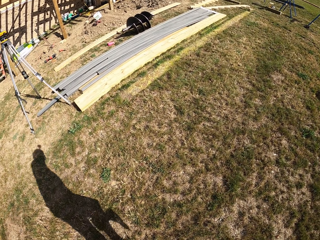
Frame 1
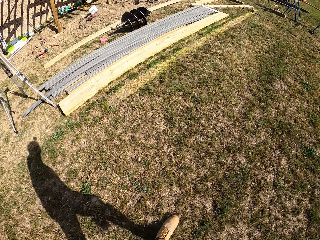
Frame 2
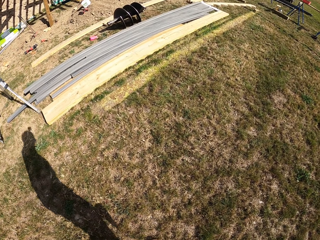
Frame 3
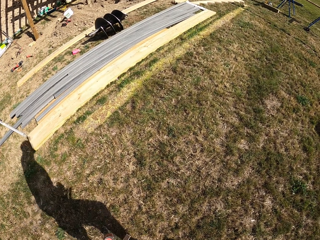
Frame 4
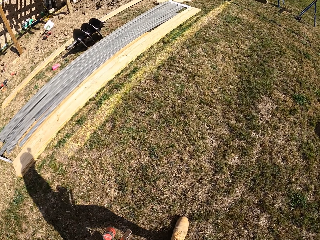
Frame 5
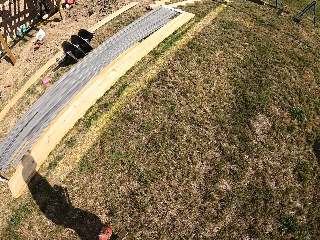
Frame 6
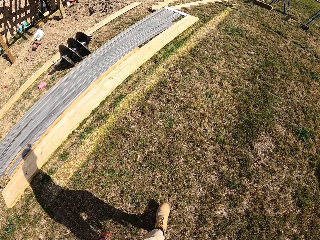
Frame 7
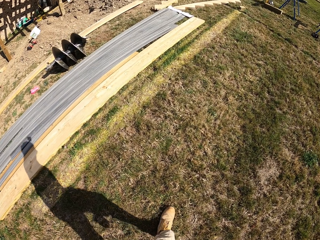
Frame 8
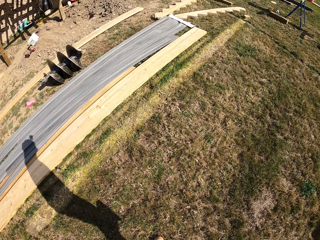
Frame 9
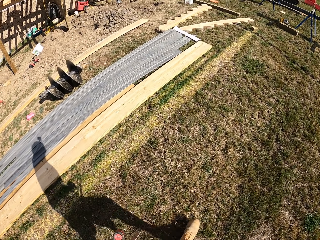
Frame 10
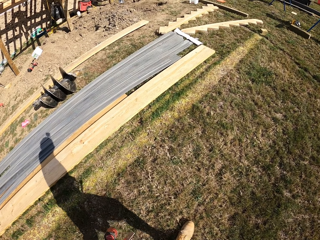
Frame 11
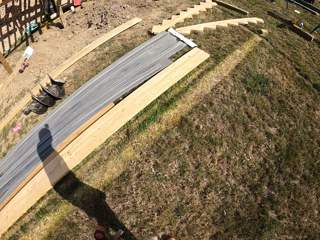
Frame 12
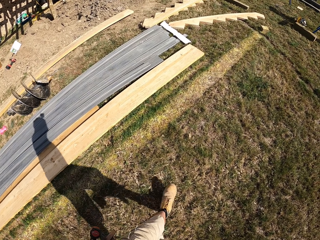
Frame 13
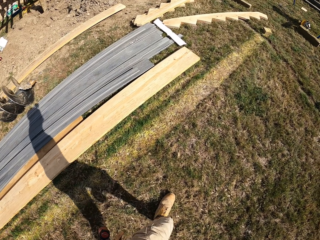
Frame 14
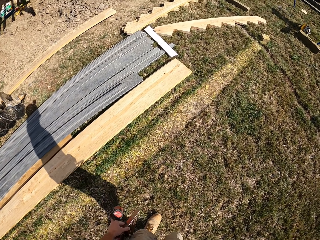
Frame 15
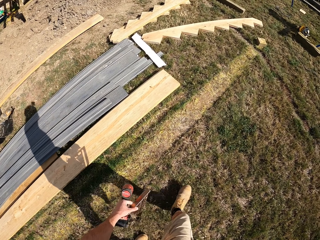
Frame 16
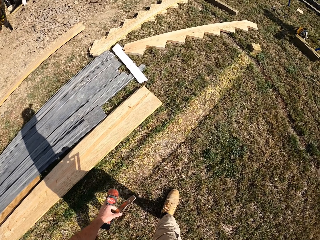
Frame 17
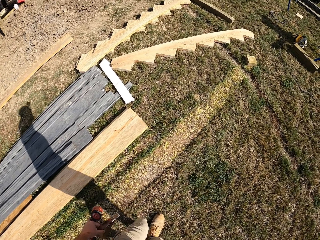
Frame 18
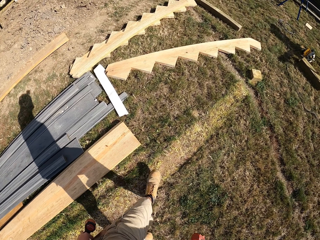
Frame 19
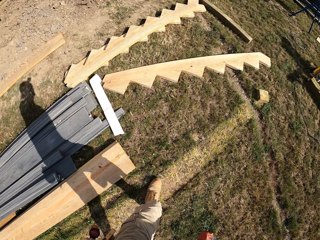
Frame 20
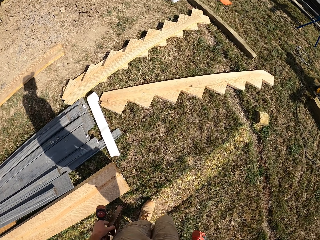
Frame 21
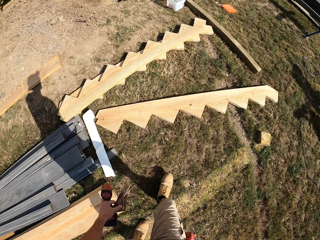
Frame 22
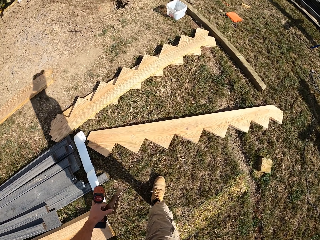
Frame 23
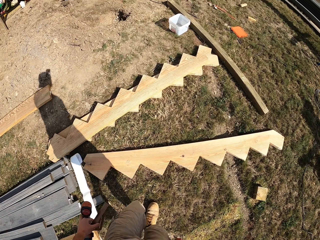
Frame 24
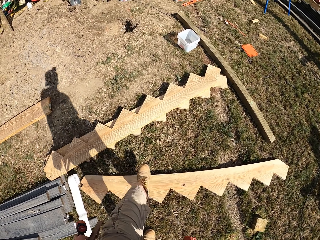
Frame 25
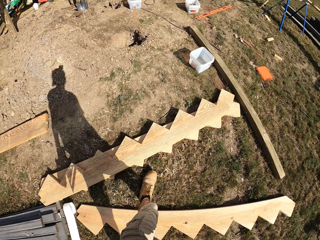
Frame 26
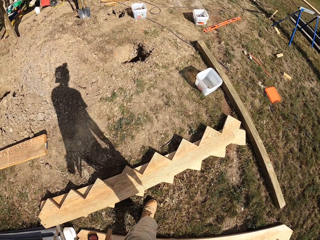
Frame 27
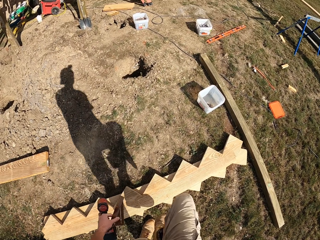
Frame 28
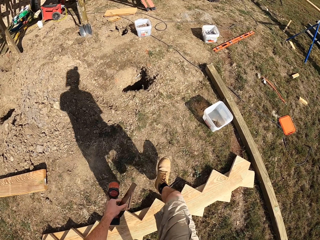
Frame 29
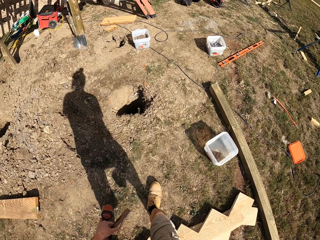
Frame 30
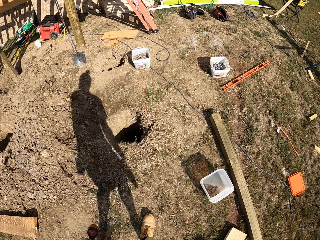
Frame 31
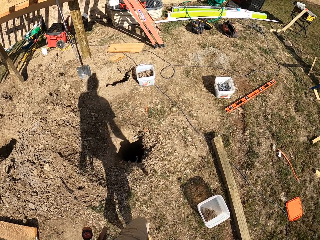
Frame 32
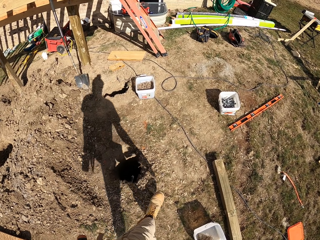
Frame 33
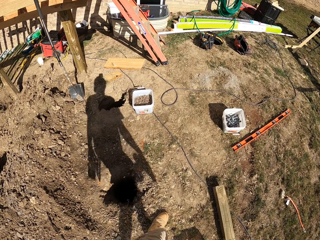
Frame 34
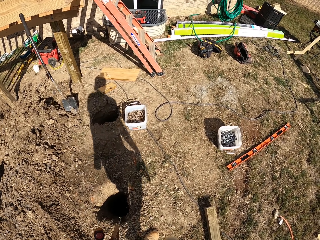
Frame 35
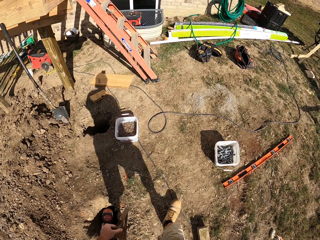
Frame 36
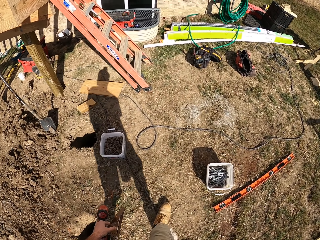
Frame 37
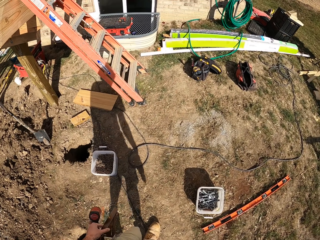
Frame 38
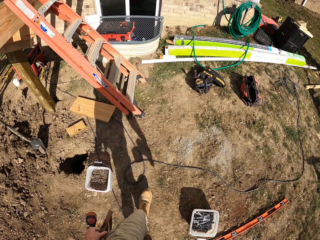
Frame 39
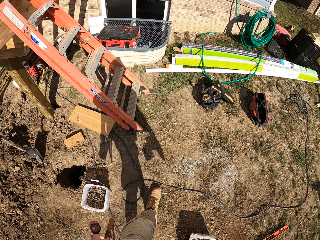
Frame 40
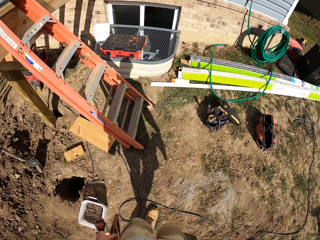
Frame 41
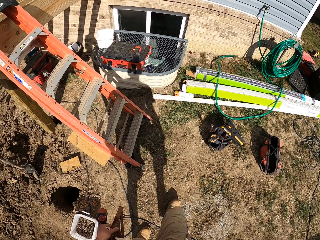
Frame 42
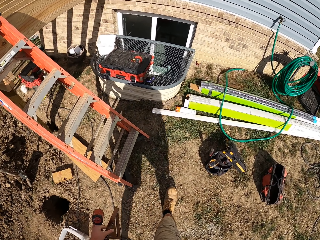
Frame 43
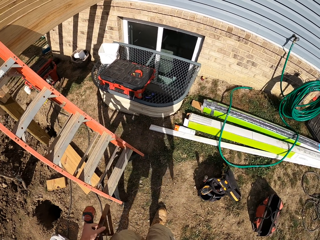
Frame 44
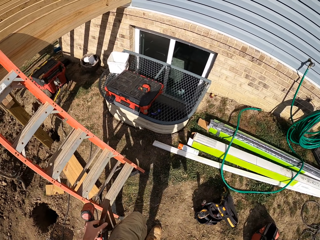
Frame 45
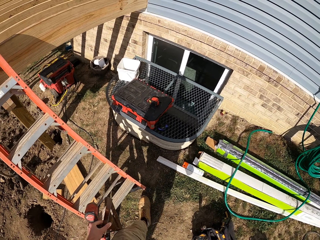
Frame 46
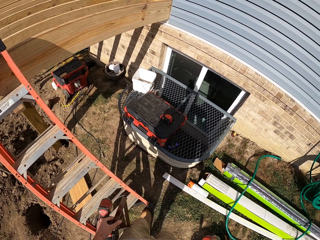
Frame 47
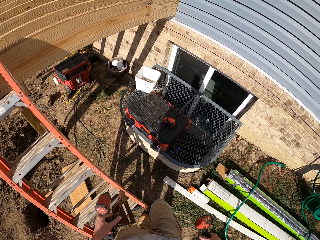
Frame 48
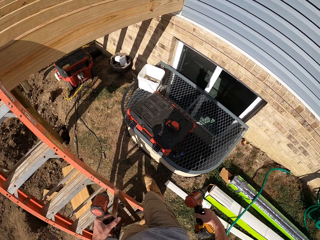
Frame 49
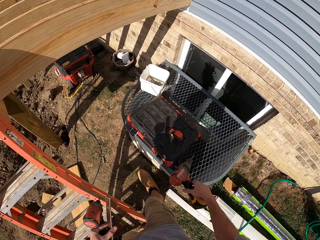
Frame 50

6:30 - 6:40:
The camera wearer walks around.

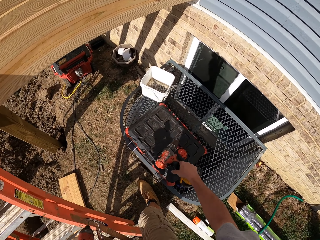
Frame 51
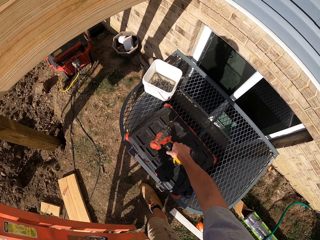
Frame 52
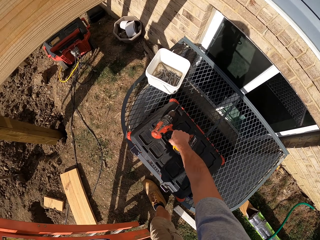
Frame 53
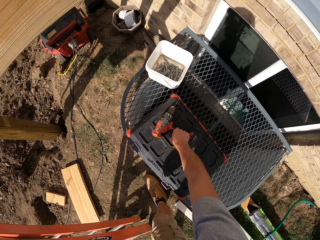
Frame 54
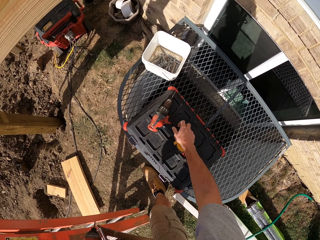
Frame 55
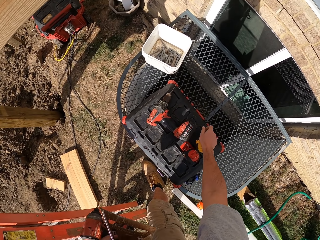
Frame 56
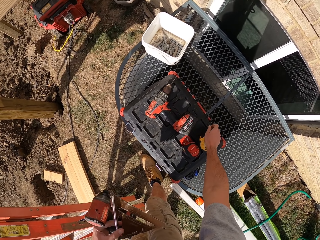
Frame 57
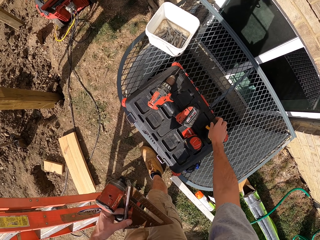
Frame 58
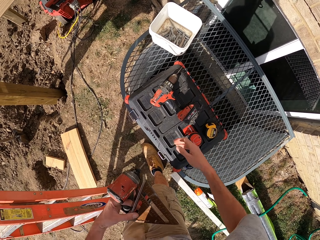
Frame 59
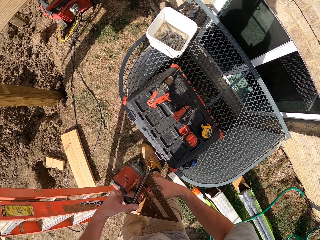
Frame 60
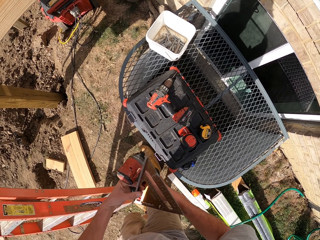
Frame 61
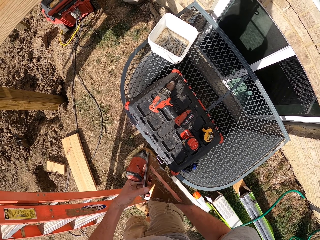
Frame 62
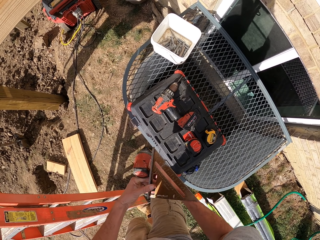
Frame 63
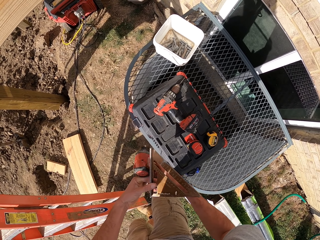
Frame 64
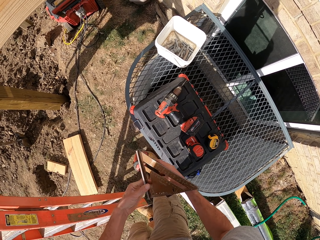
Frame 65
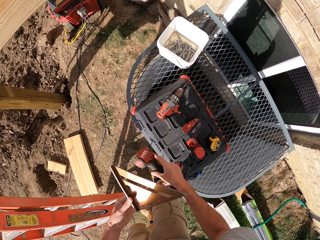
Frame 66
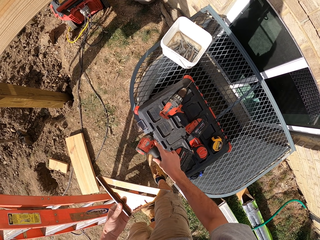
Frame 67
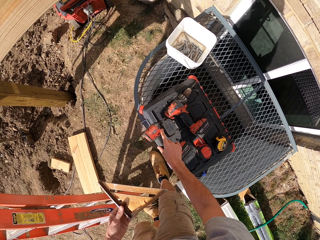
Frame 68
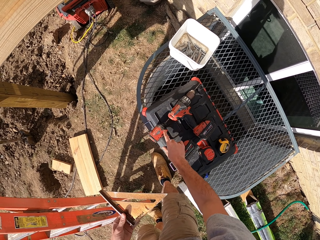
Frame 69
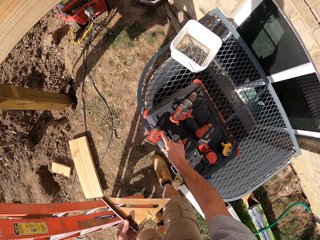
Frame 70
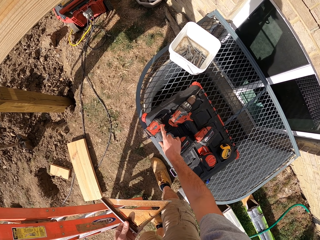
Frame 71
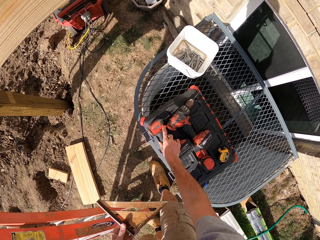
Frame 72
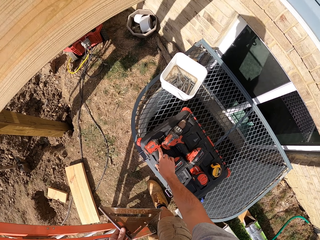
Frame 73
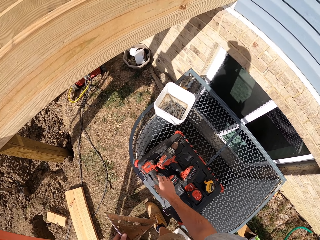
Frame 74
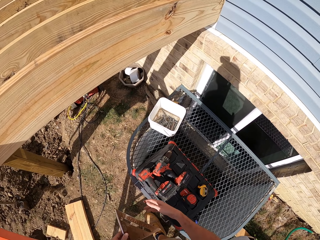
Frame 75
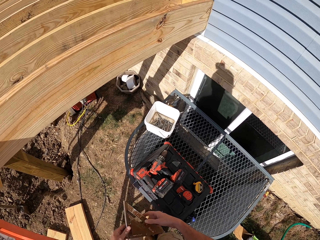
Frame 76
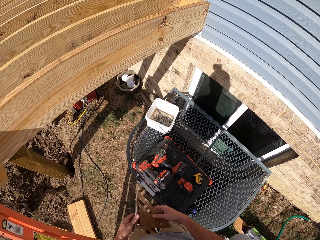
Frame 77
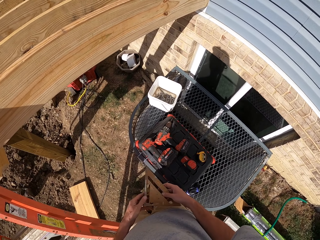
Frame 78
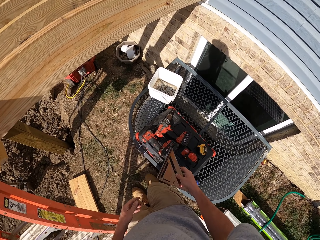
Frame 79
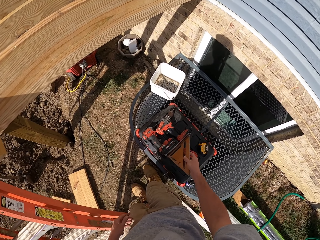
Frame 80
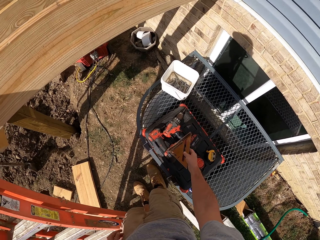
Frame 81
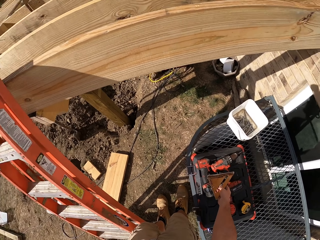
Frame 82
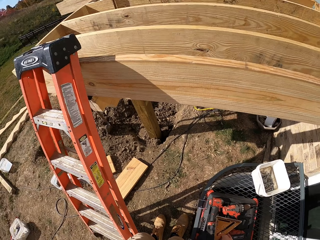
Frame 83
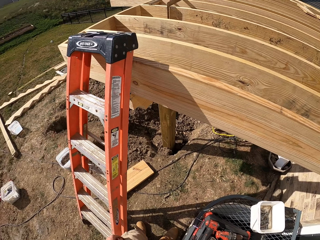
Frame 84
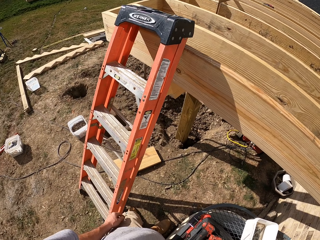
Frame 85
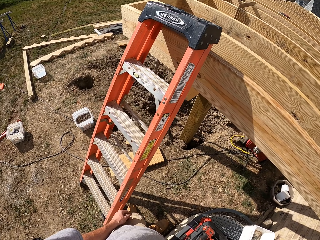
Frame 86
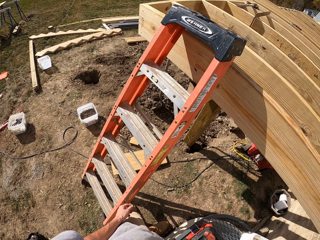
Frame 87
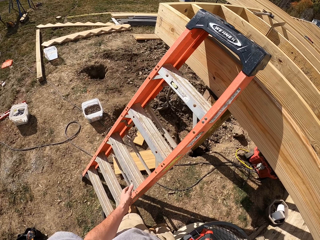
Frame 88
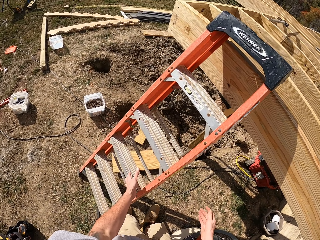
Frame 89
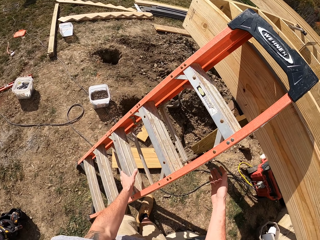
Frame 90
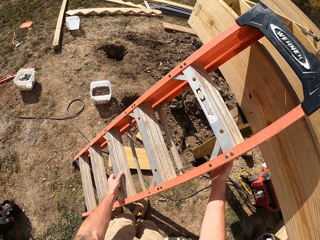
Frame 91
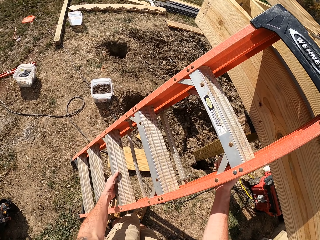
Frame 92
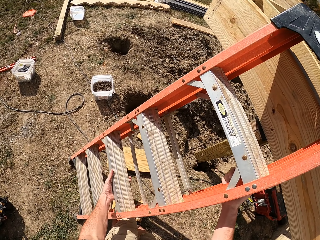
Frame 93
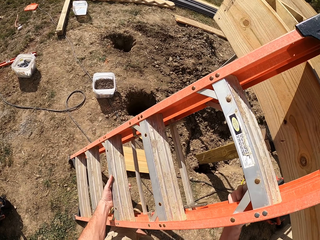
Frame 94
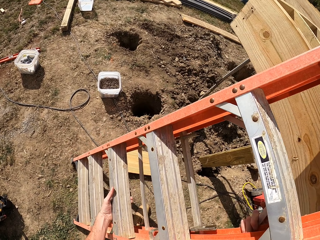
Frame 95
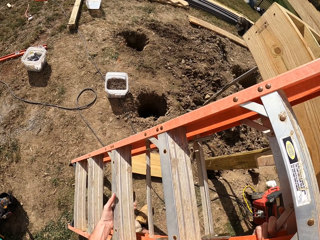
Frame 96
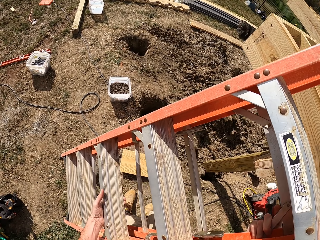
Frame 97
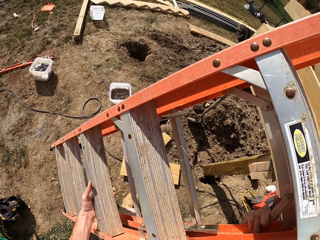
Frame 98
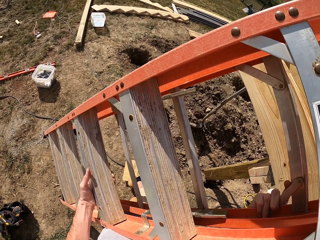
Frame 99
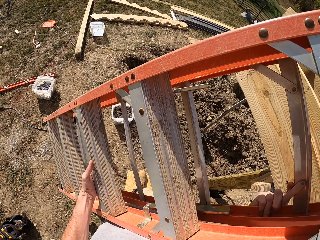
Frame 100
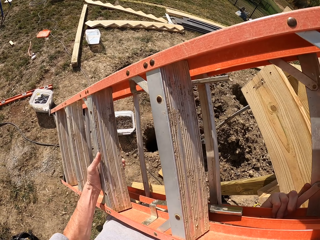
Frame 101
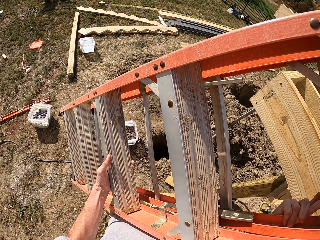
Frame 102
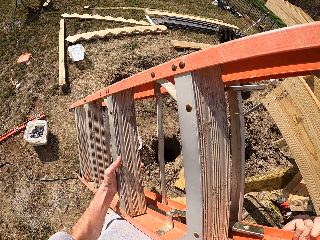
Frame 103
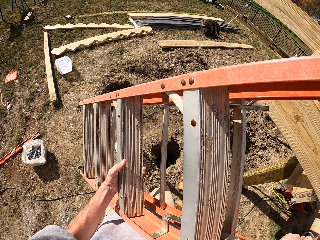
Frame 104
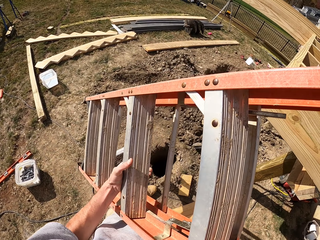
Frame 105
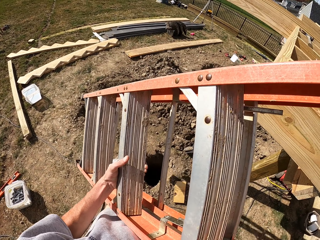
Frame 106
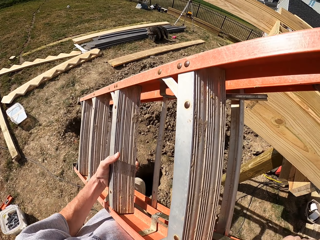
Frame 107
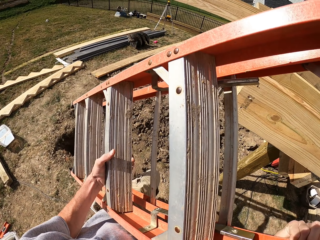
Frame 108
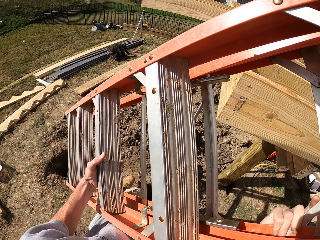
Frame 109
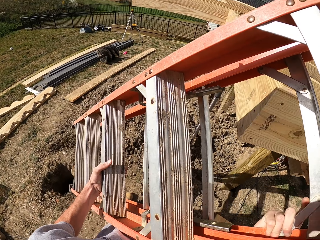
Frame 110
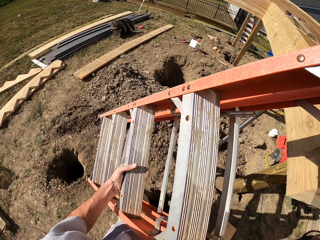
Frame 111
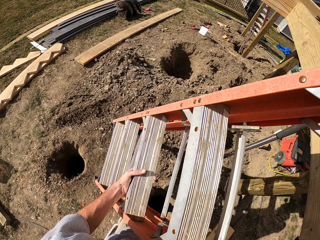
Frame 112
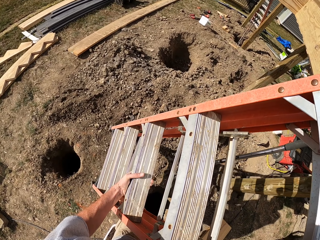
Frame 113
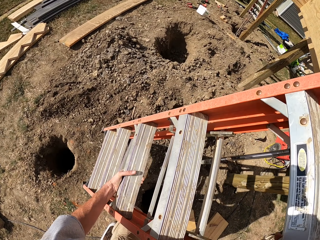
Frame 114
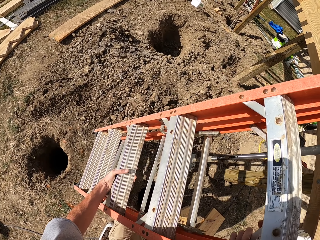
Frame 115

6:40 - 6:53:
The camera wearer puts down the drilling machine. They put the tape measure in the tool box. They put down the nail driving machine. They put the drill in the tool box. They put the folding triangle square in the tool box. They pick up the ladder, lift the ladder, hold the ladder, and carry the ladder.
